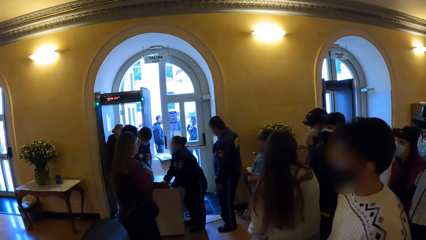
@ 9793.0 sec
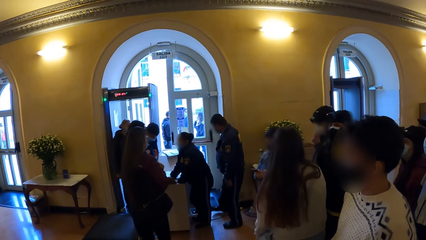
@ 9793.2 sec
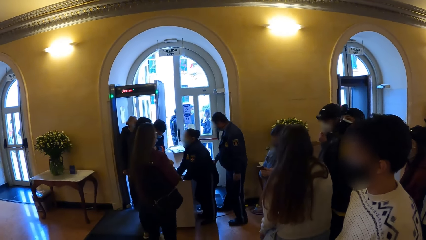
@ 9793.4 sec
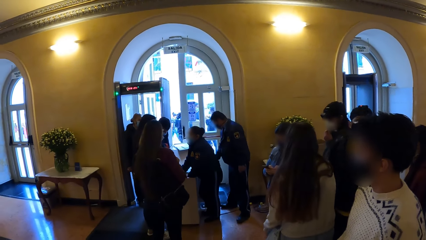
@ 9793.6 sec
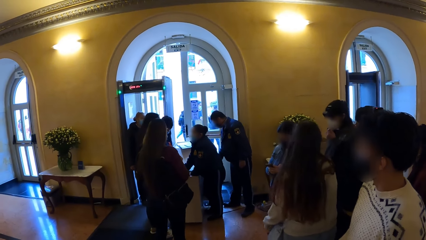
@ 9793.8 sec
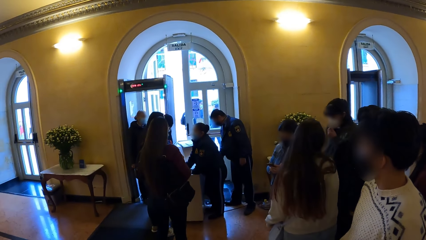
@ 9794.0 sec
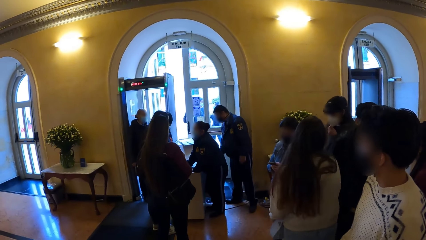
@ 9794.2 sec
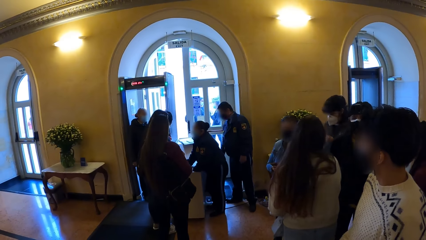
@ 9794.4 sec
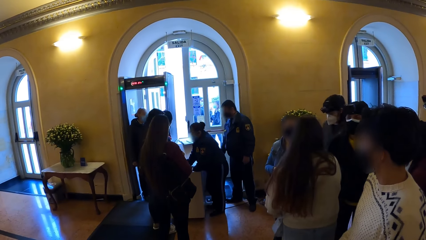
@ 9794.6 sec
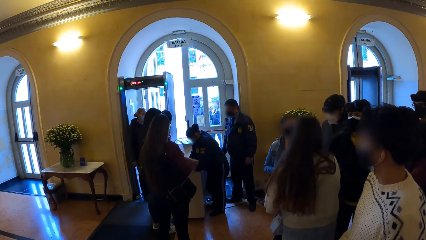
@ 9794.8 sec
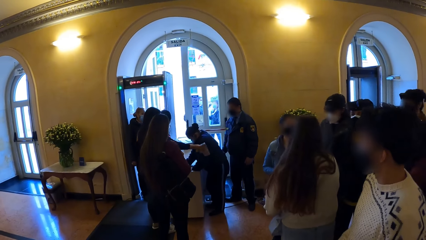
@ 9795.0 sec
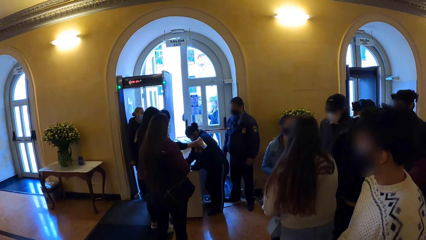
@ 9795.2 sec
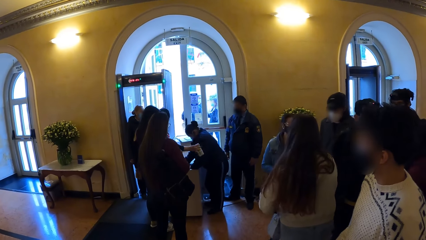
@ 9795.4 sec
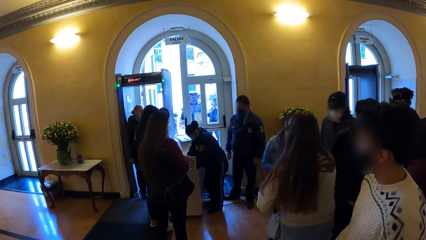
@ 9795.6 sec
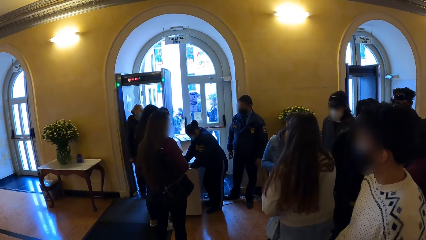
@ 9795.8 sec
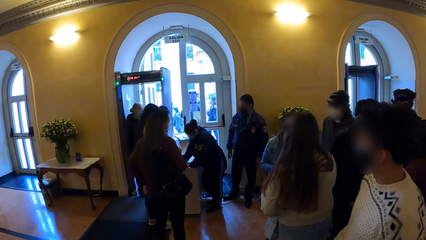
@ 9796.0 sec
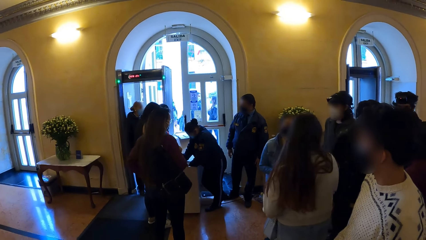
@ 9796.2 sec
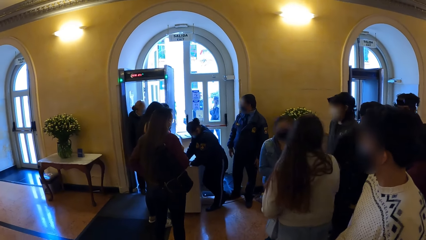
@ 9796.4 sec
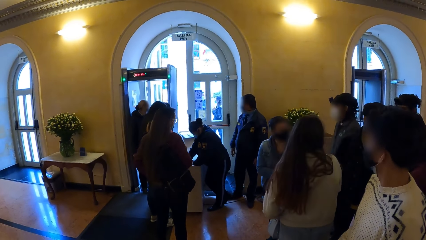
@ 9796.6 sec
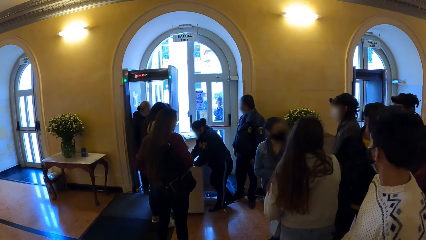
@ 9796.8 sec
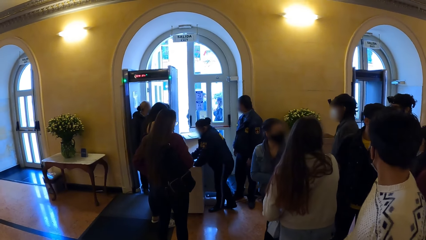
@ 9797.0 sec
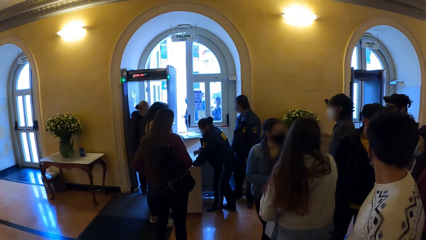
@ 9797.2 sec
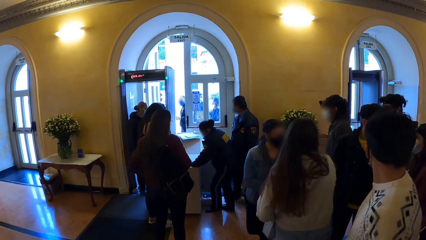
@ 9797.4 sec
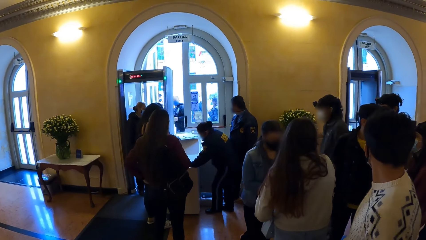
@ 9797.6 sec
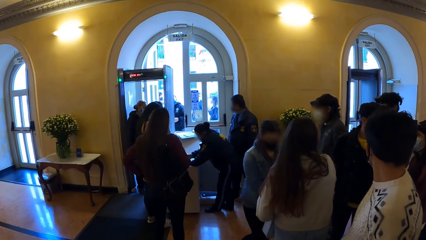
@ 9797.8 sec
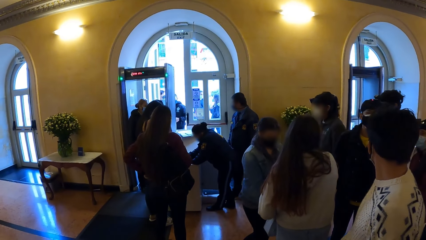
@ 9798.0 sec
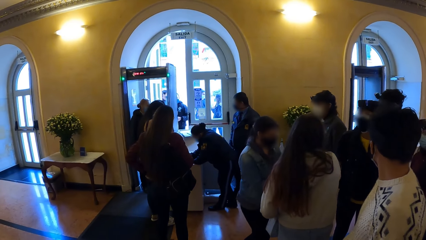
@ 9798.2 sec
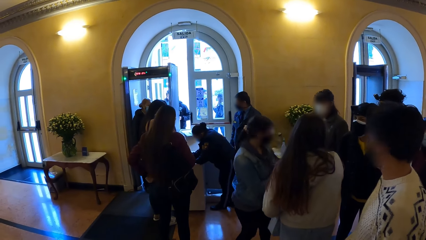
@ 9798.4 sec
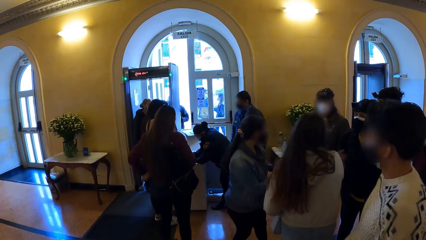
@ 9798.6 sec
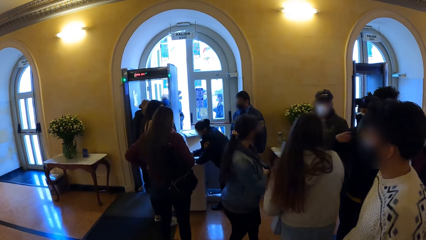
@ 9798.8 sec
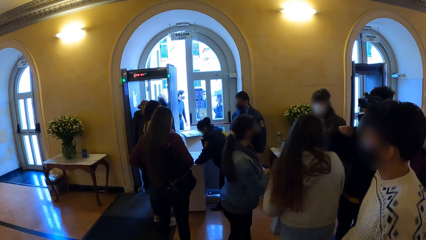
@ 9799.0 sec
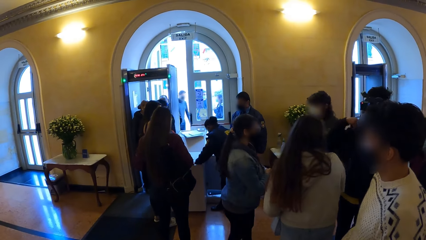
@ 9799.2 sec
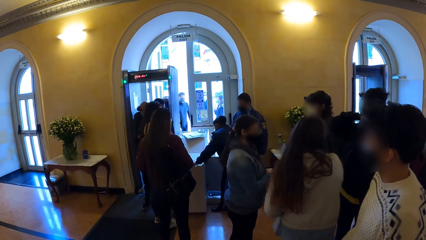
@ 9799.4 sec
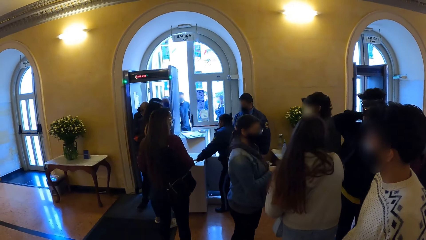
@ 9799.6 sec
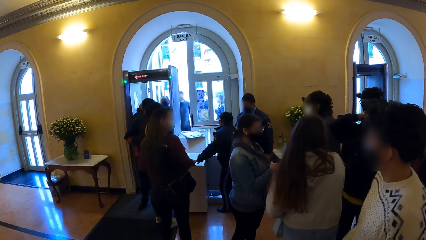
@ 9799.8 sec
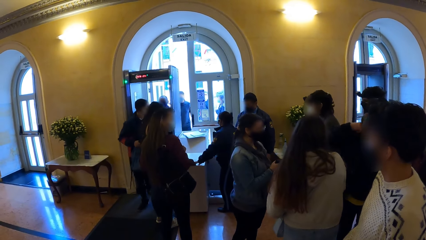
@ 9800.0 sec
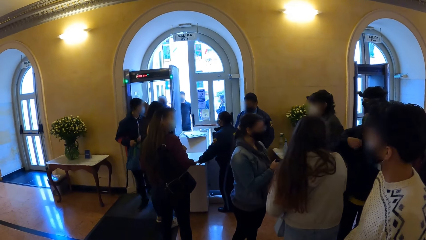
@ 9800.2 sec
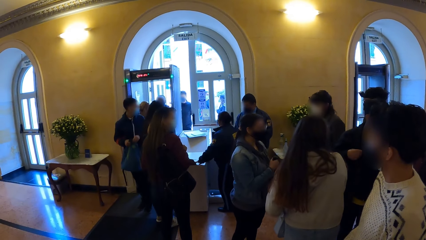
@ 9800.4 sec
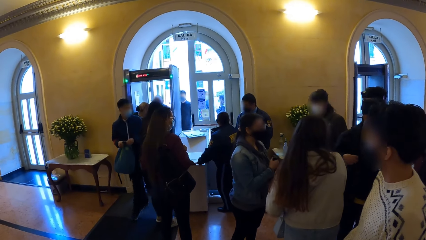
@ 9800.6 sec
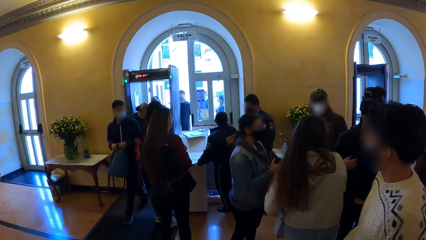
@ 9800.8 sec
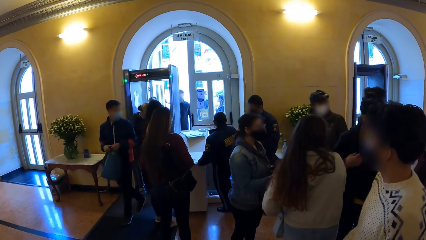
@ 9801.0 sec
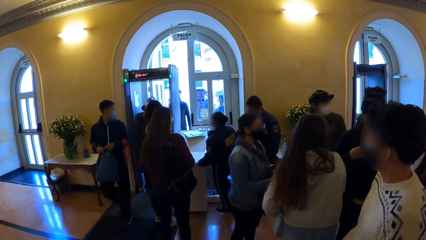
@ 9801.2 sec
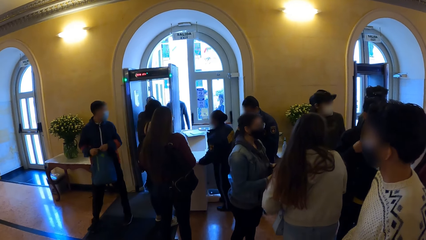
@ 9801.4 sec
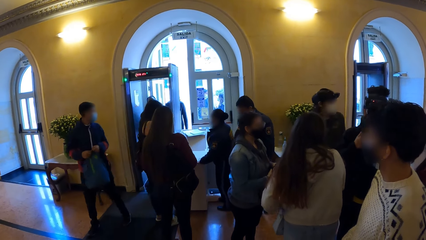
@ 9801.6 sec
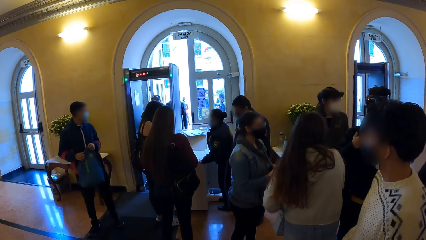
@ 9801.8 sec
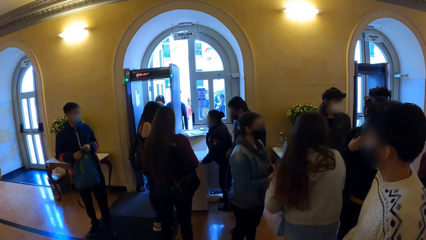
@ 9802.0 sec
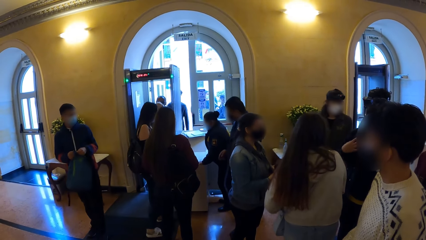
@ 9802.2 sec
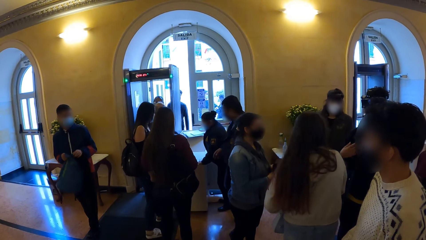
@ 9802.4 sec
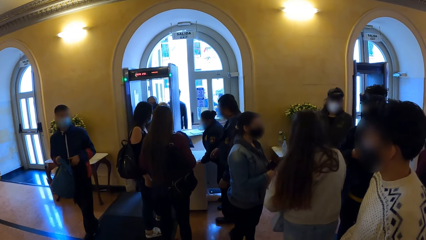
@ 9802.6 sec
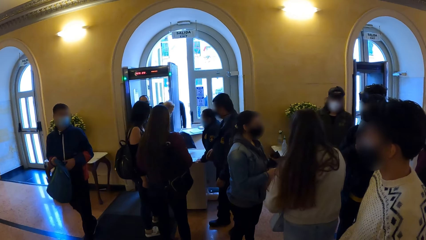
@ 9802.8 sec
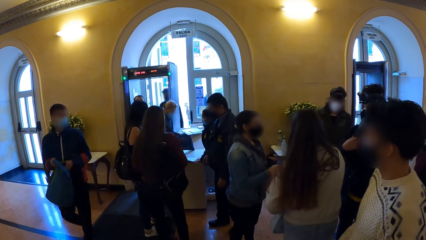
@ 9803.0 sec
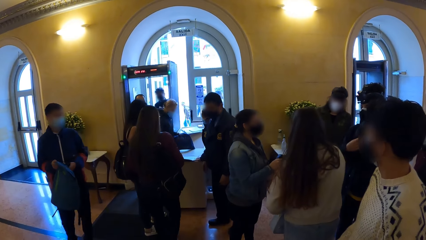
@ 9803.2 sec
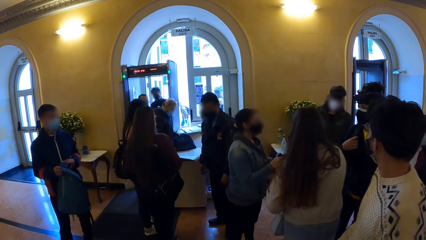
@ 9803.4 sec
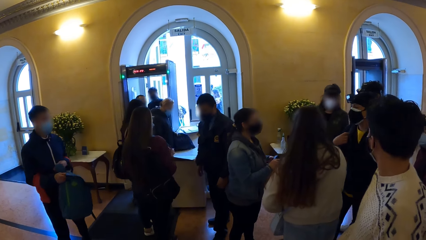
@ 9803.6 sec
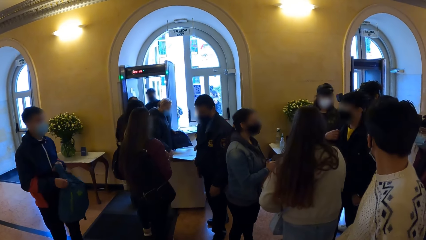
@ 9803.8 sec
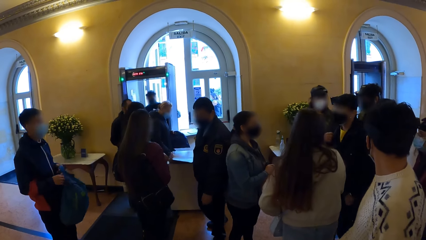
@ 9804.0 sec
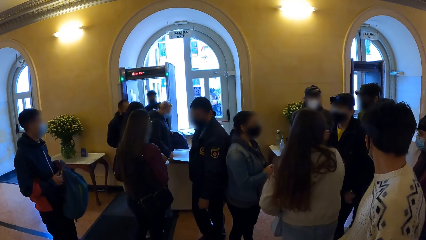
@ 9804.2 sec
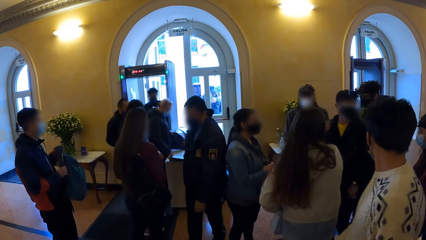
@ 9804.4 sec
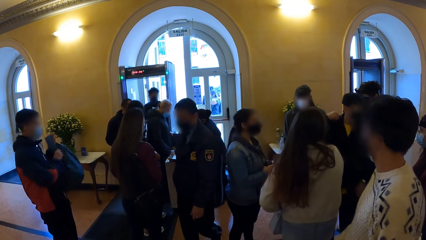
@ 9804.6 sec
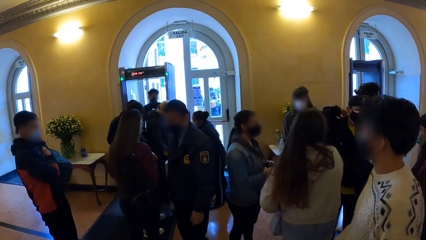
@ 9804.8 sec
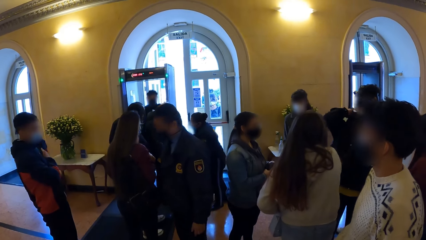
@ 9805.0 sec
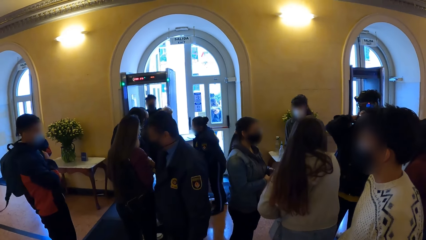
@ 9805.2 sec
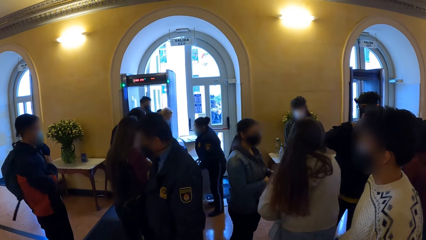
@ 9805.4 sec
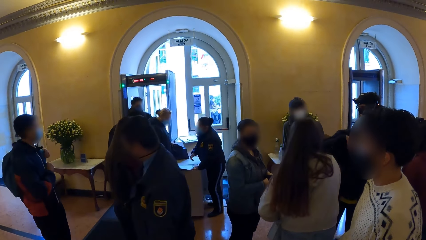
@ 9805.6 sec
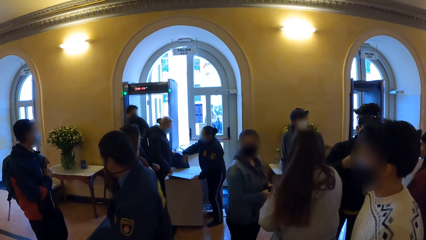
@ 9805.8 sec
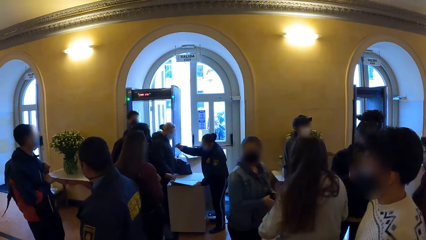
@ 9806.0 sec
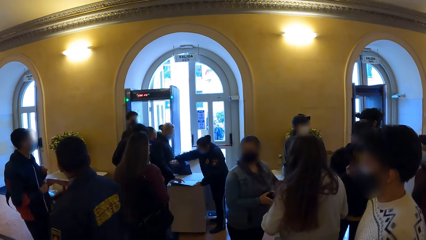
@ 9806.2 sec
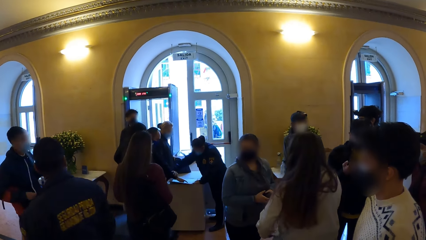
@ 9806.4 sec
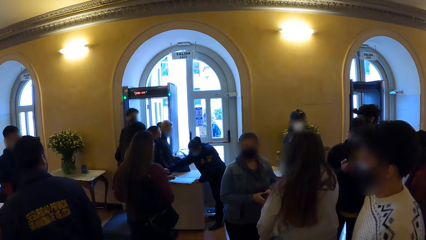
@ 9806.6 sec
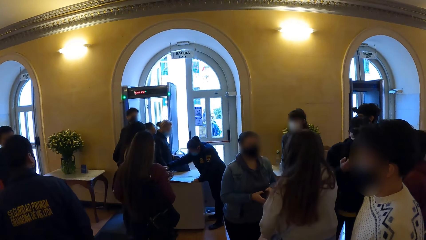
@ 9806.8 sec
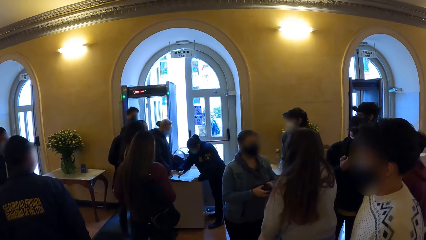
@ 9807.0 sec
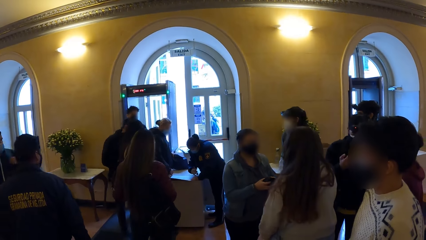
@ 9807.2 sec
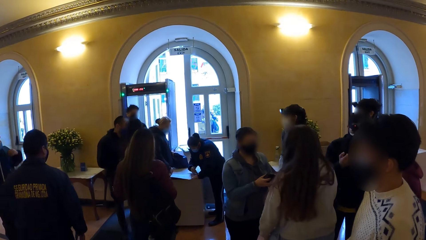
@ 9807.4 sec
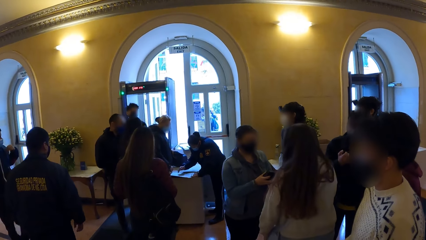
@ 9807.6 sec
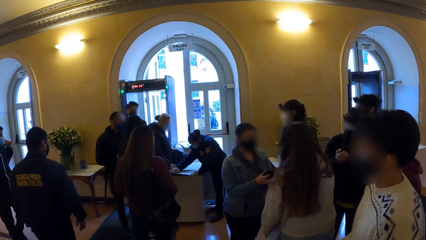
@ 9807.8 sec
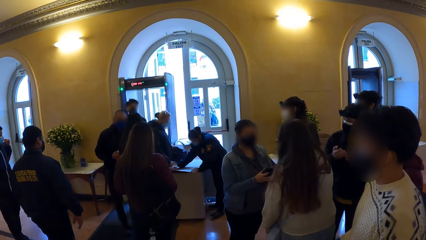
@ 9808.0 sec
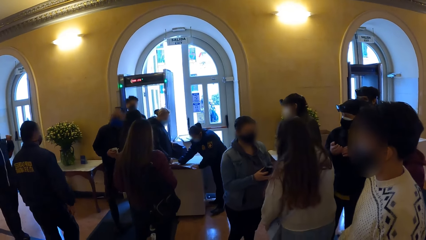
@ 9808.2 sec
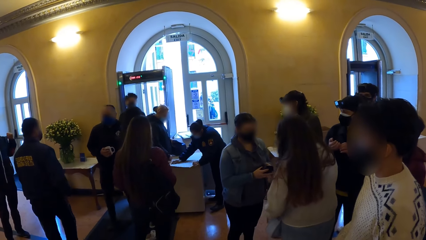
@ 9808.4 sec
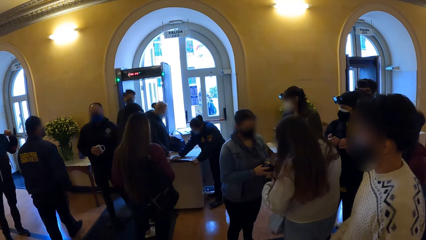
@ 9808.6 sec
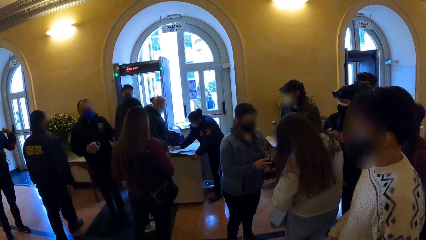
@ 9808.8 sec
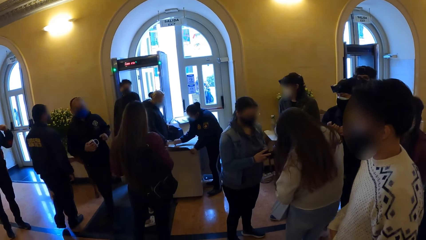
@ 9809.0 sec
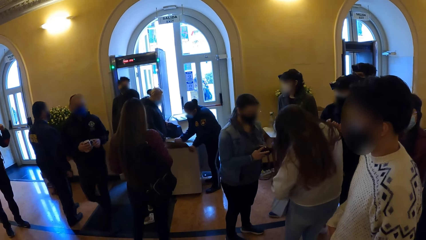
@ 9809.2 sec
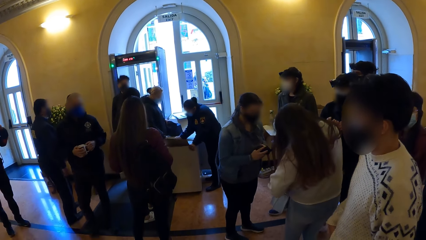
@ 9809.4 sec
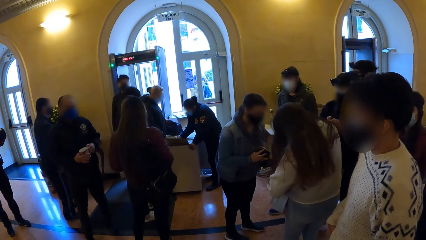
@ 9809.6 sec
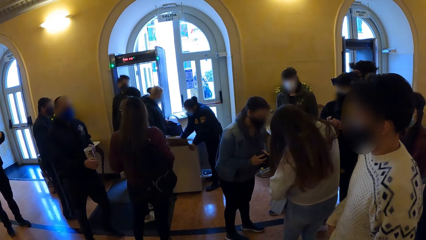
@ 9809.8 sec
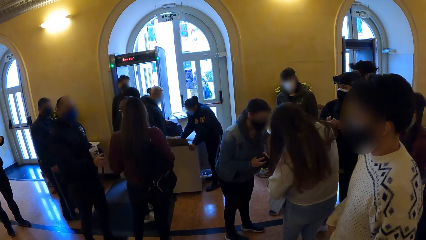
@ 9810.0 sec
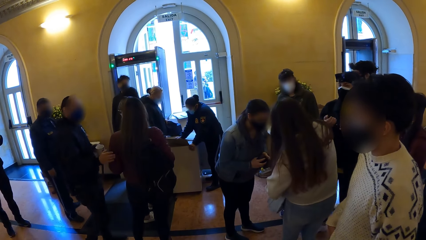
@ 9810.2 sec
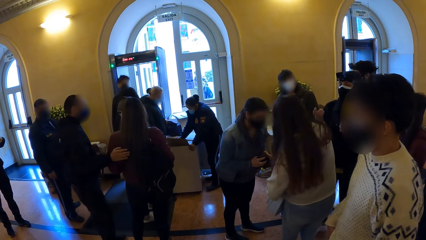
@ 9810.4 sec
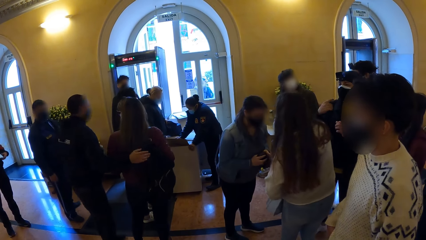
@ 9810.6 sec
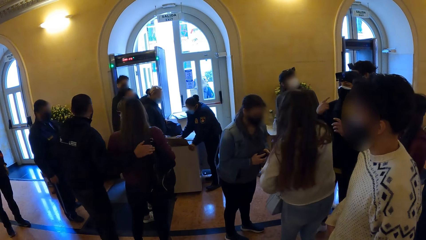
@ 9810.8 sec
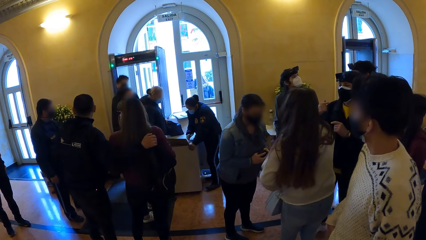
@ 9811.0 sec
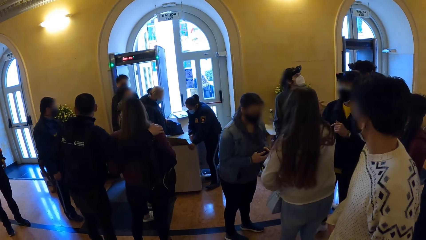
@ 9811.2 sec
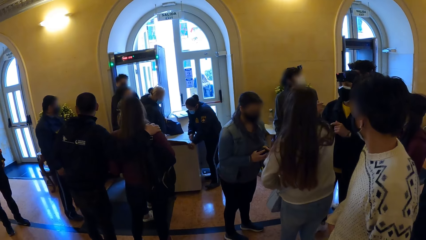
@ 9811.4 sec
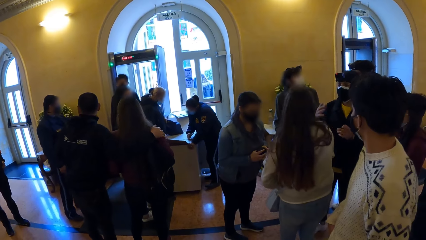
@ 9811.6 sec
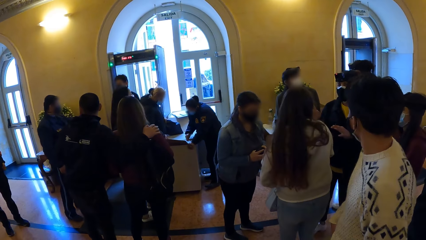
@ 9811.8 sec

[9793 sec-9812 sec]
The camera wearer looks around. A lady moves around. A man walks around. The man holds a bag. The man puts the bag on his back. A security guard walks around. Another man holds a cup and holds another lady.
